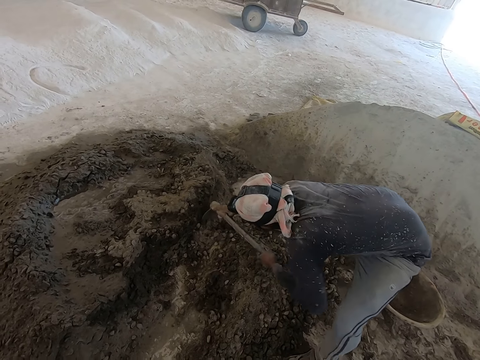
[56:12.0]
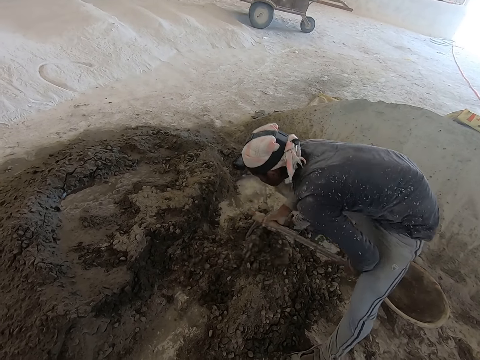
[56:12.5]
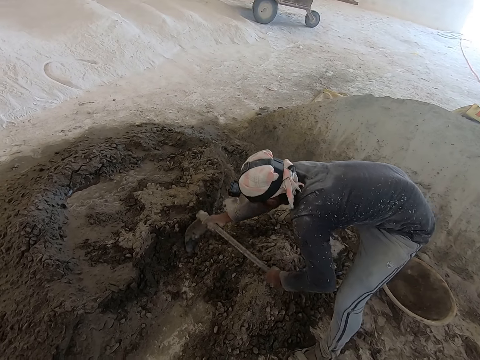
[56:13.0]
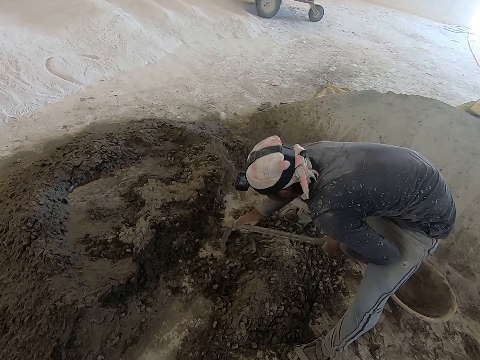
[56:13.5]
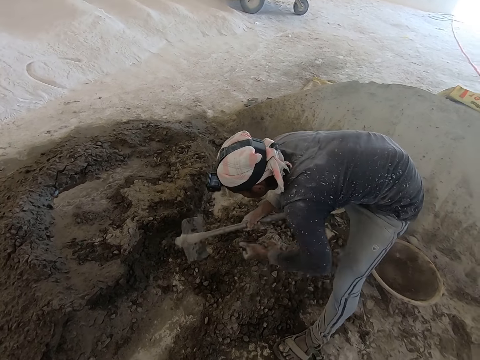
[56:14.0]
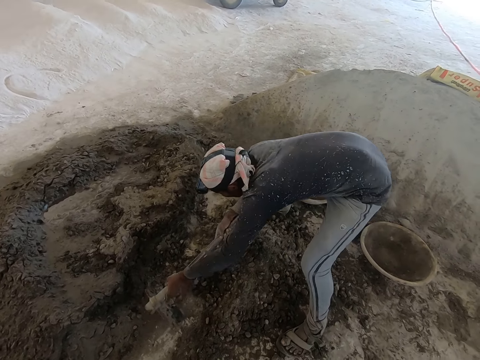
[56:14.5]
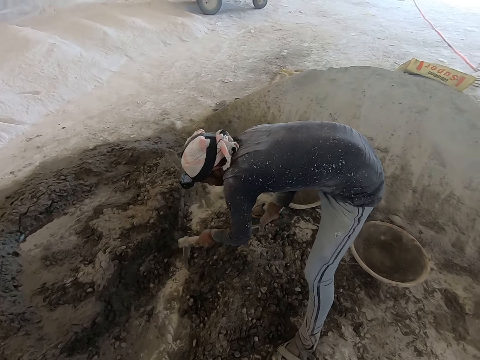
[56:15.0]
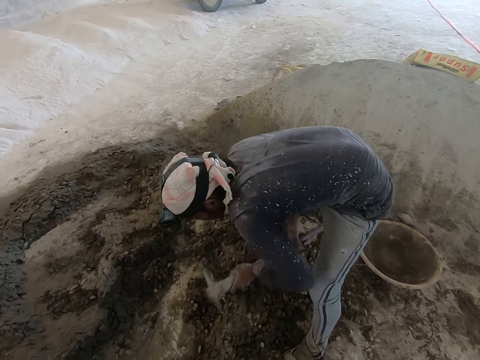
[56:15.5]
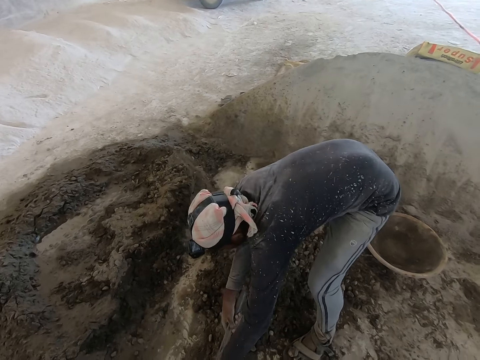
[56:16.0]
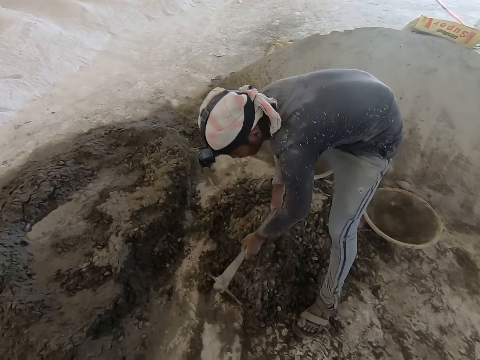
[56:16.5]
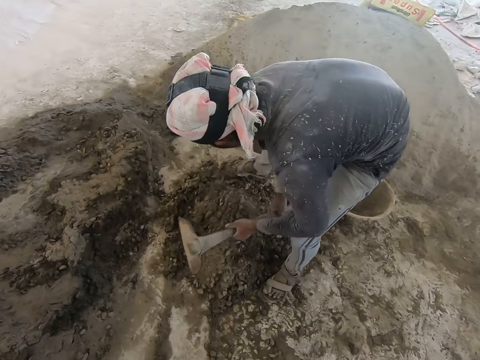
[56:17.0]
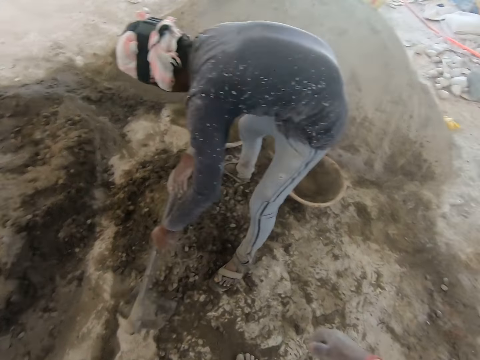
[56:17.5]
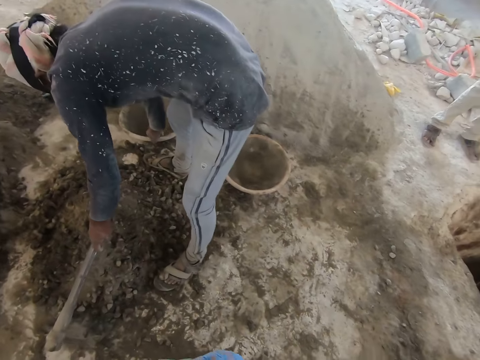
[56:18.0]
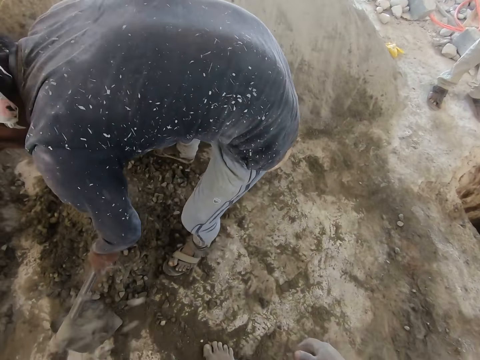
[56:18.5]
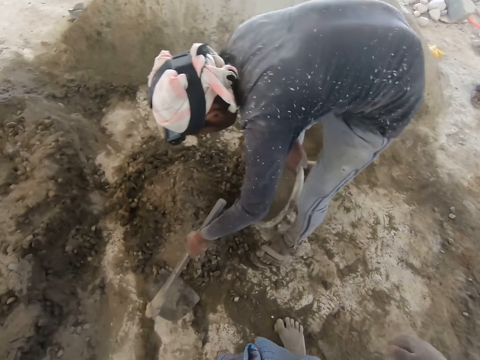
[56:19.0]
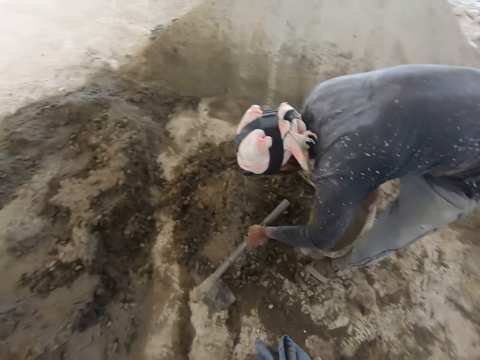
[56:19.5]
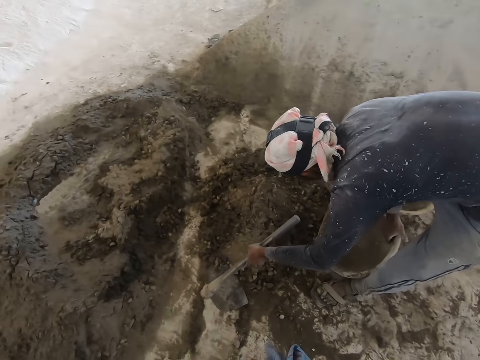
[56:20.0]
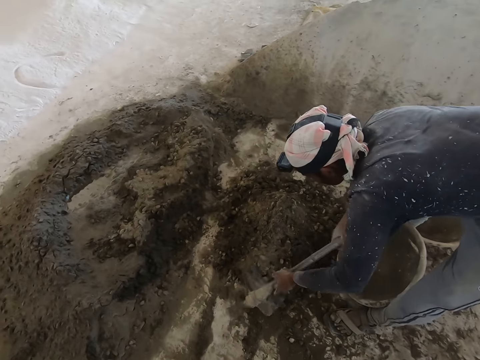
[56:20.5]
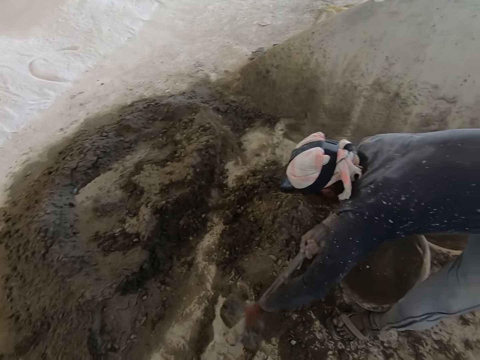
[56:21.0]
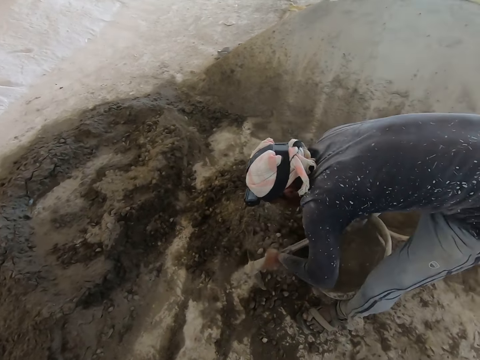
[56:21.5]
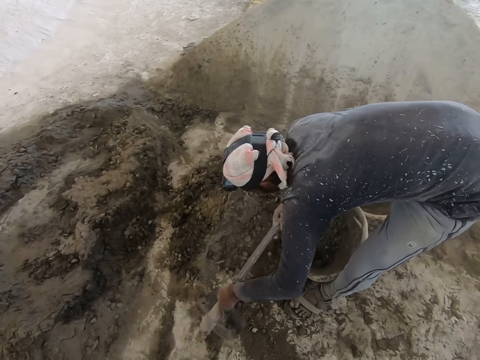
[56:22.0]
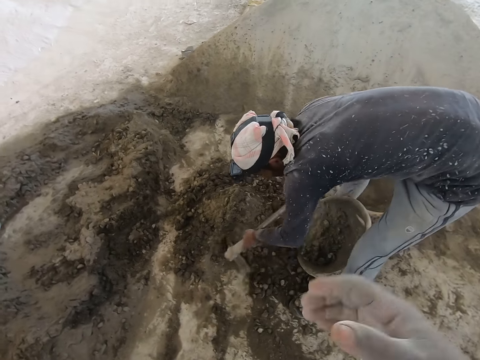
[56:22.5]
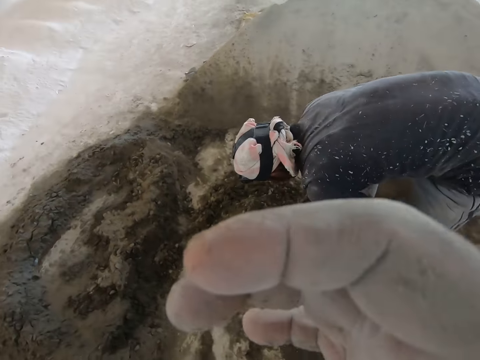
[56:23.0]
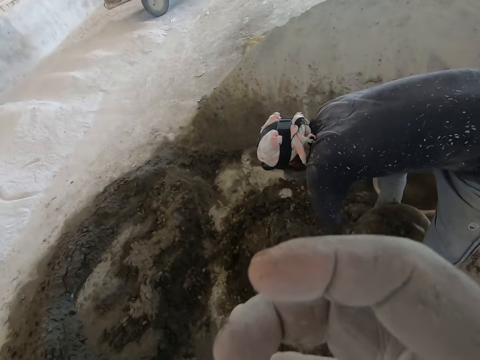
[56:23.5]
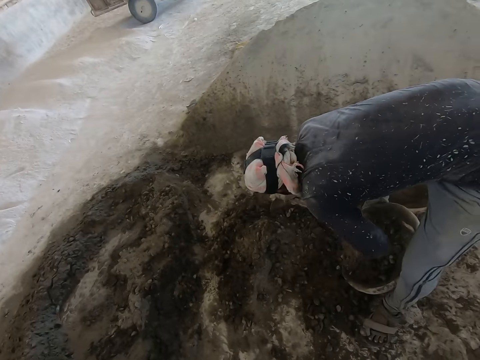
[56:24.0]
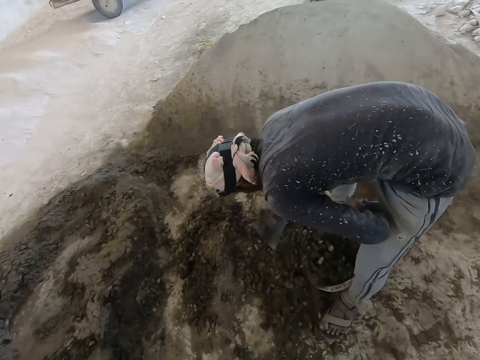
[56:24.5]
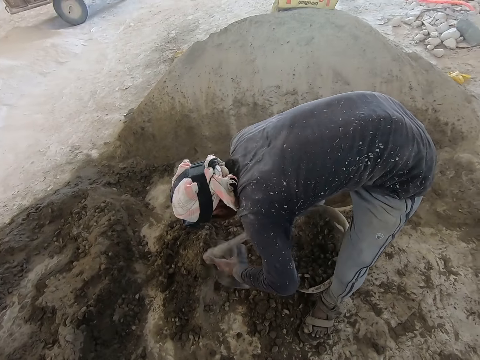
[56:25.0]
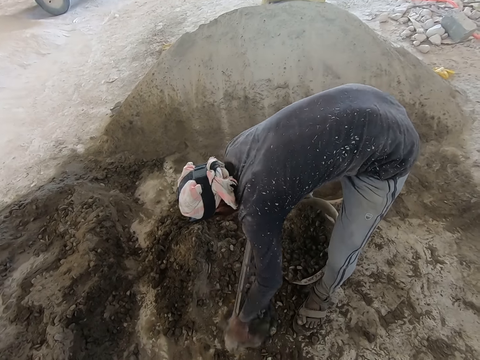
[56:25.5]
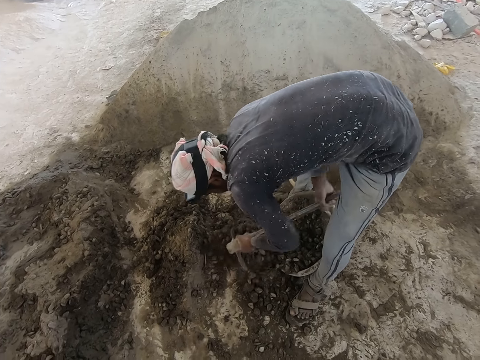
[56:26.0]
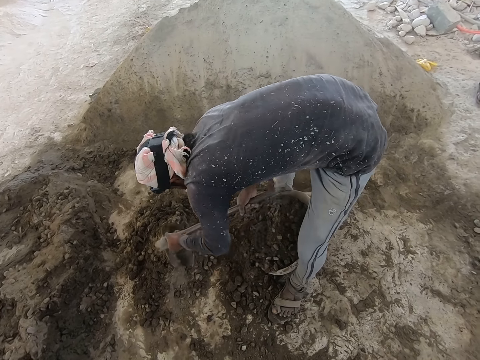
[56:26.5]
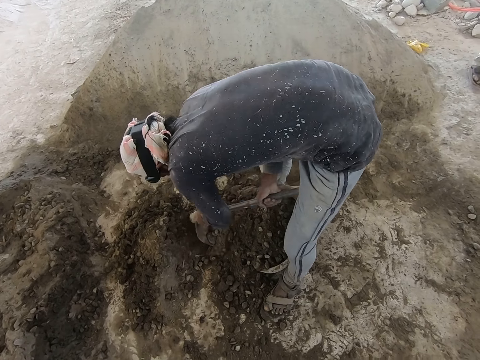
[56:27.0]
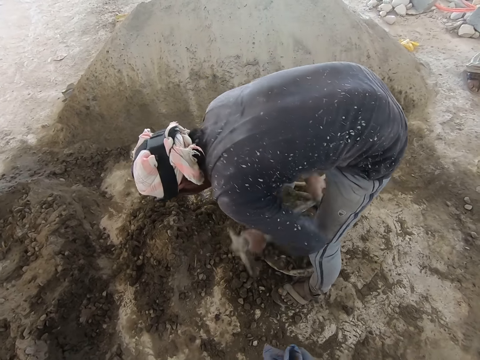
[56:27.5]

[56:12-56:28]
The man packs sand on the ground with the hoe in both hands. The man shifts the pan on the ground with his right hand. The man fills the pan with sand with the hoe in both hands. The camera wearer scratches his nose with his left hand.

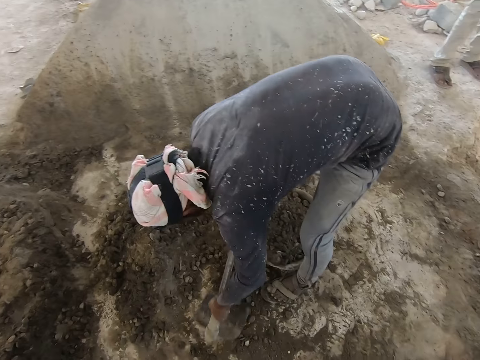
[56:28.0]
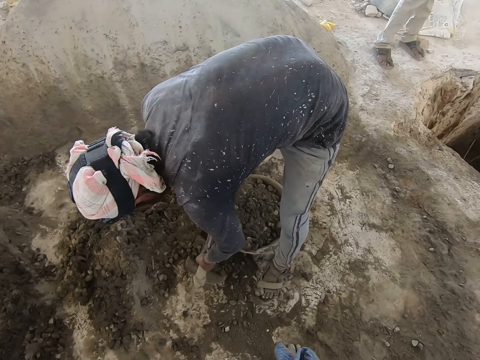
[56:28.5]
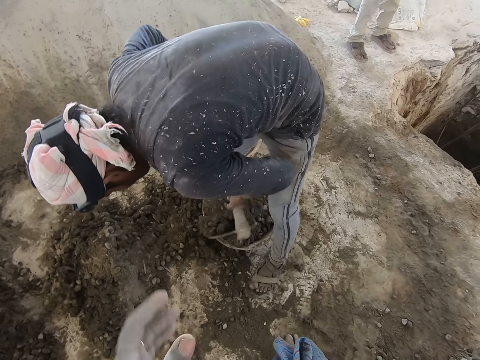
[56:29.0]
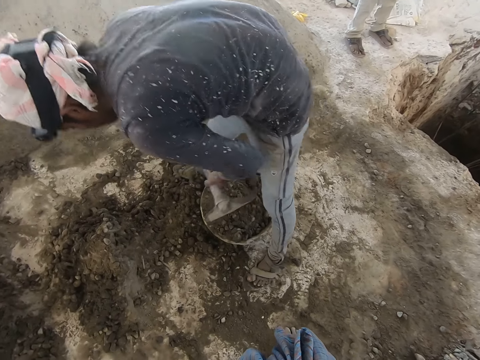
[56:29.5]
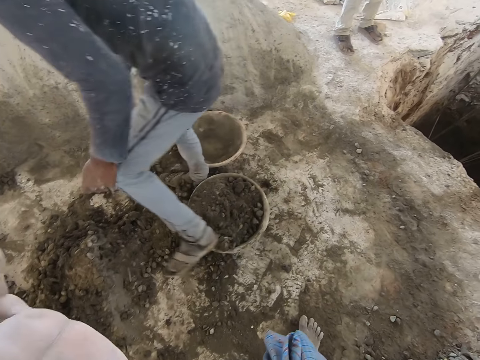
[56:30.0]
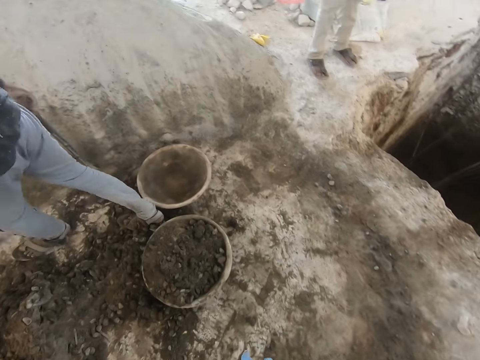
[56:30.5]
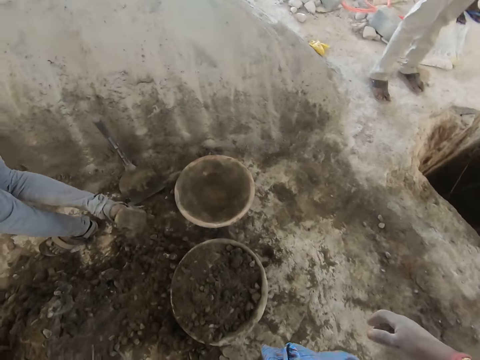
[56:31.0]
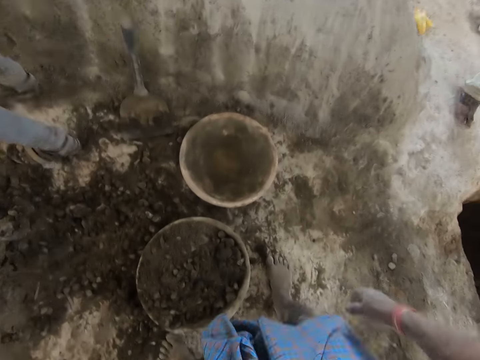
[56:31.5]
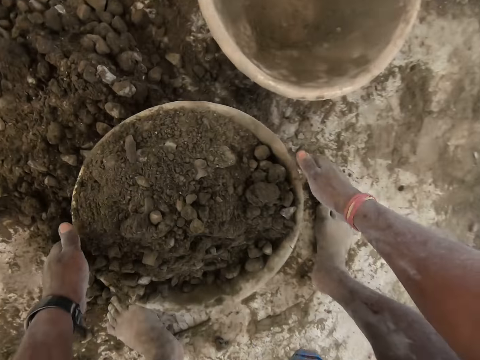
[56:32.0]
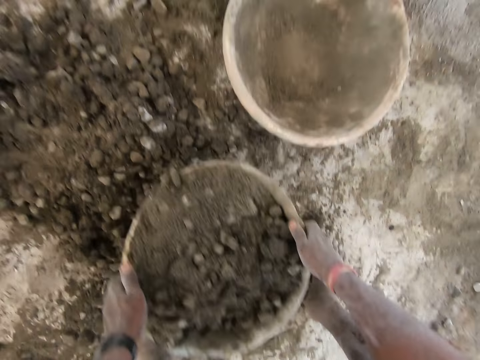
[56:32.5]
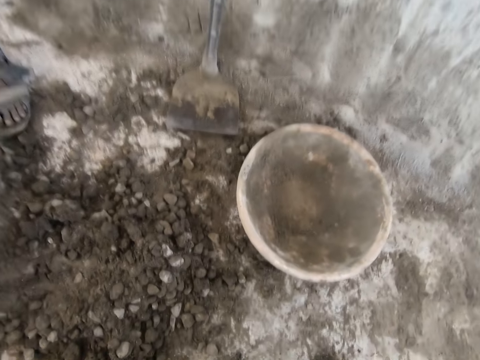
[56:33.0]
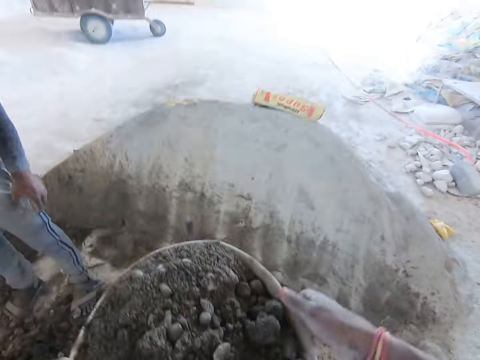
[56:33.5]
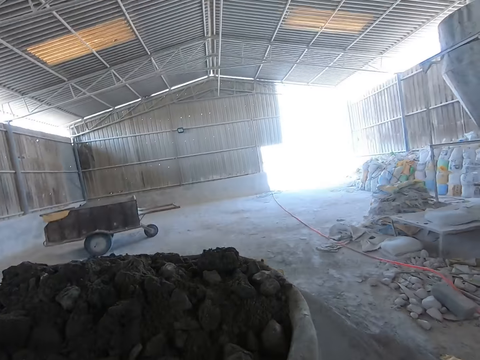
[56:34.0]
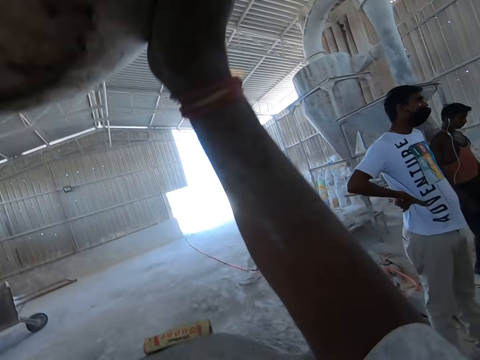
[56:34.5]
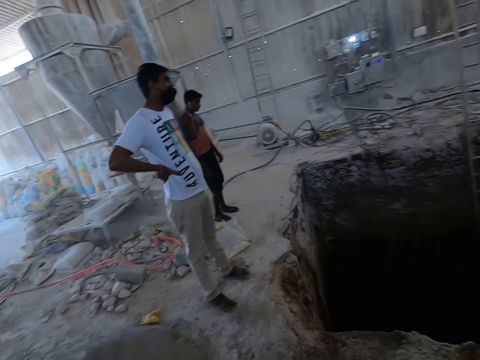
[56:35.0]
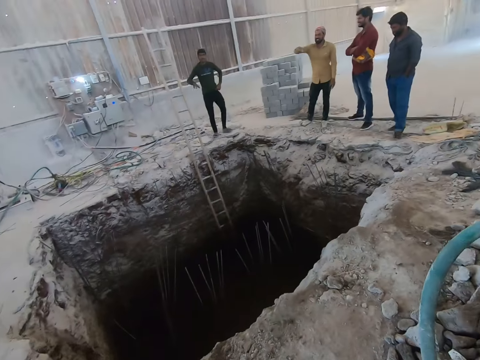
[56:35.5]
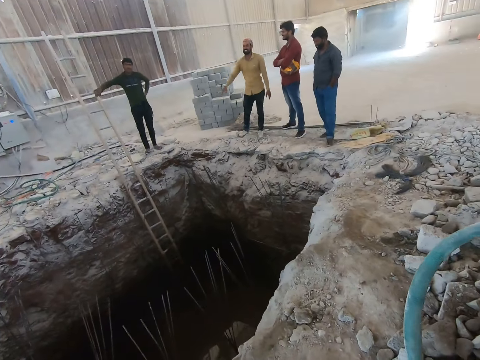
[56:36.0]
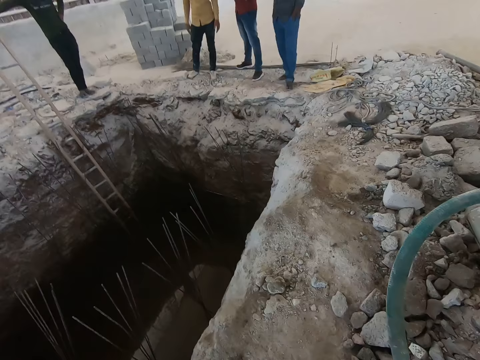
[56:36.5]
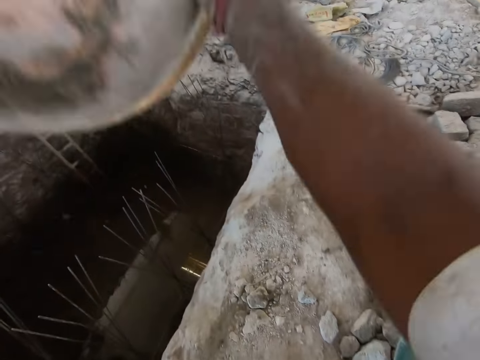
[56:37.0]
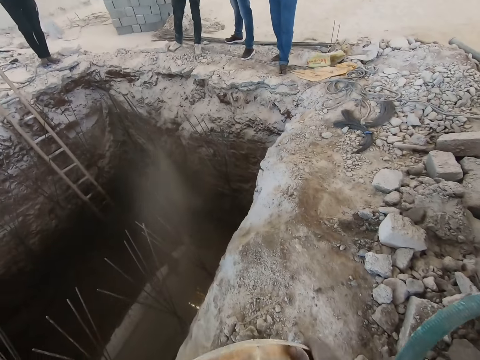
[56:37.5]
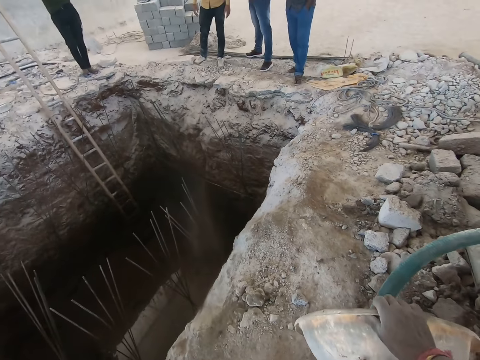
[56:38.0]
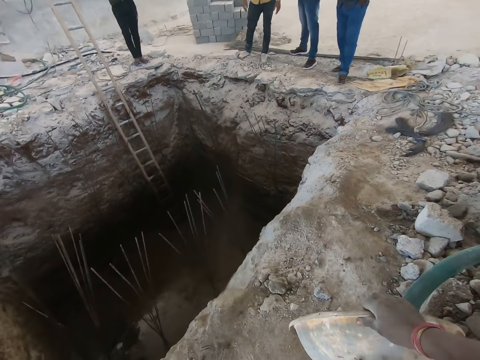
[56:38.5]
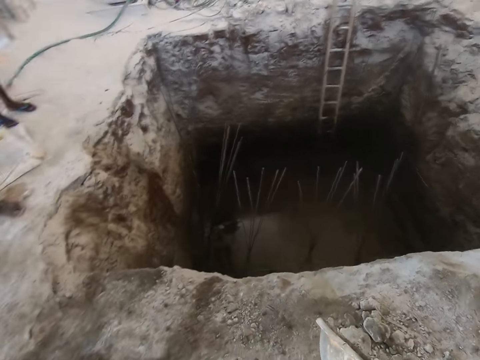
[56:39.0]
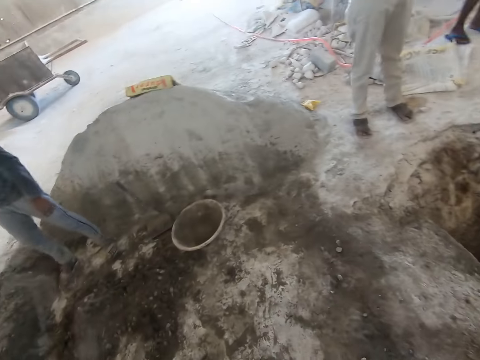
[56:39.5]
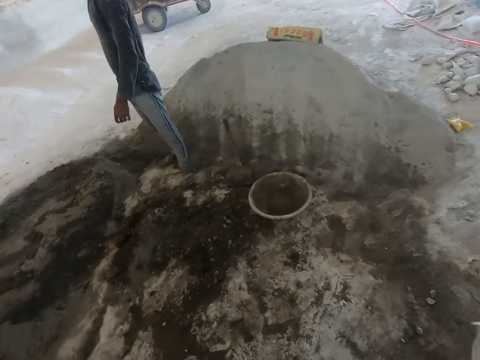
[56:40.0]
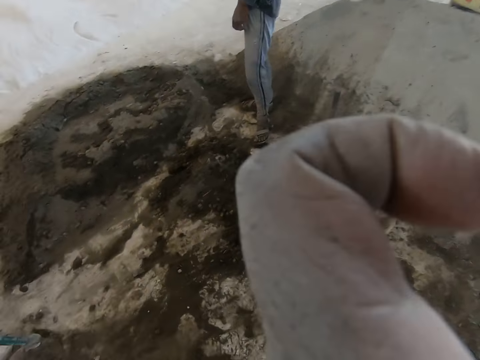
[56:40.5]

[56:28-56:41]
The man drops the hoe in his right hand to the ground. The camera wearer takes the basin of soil. He carries the pan on the ground with both hands. He places the basin on his head. He walks back. He pours sand into the excavated ground with both hands. He walks back.
